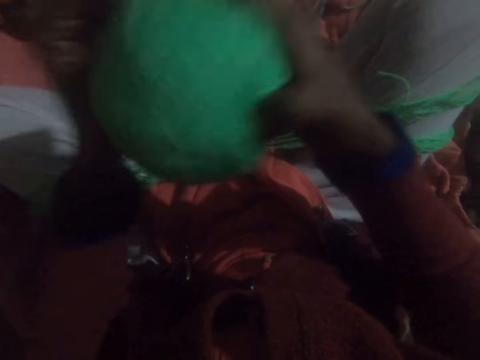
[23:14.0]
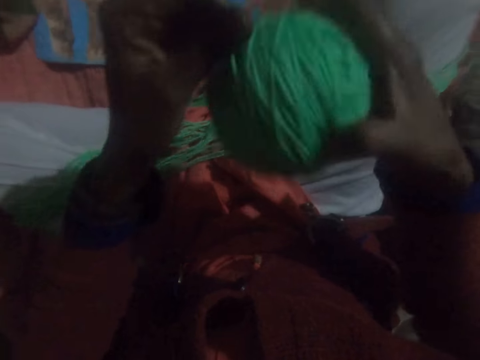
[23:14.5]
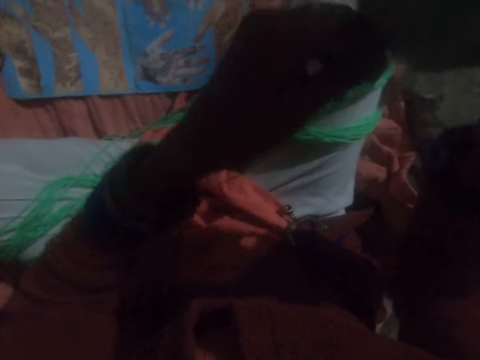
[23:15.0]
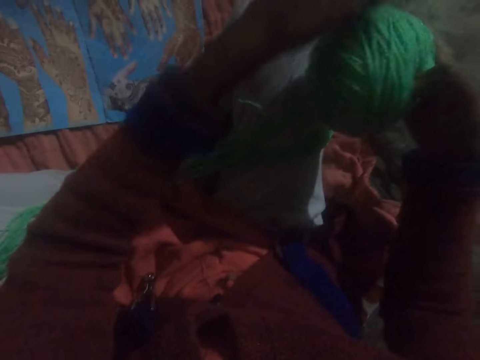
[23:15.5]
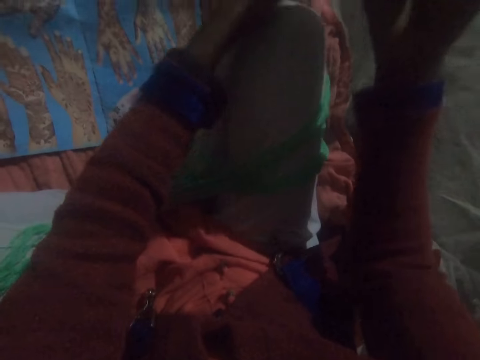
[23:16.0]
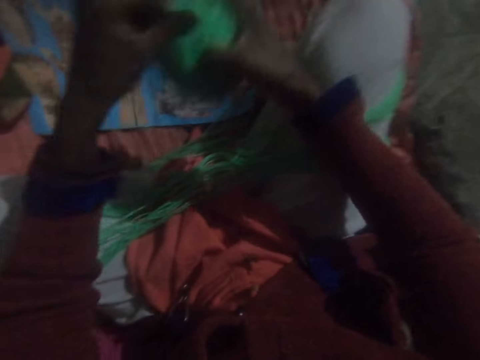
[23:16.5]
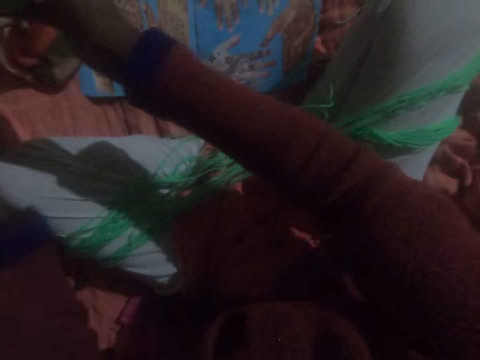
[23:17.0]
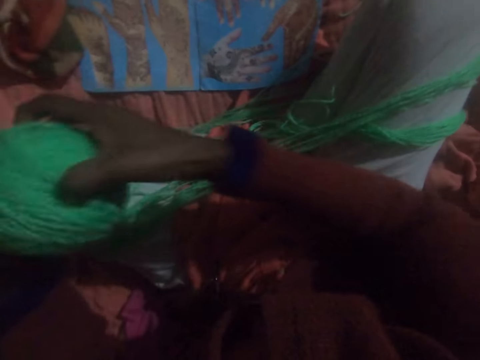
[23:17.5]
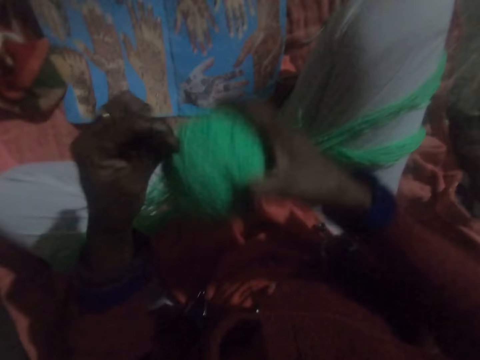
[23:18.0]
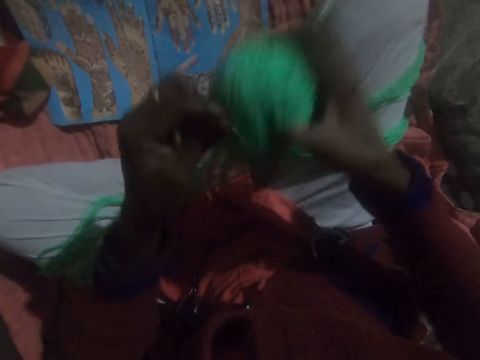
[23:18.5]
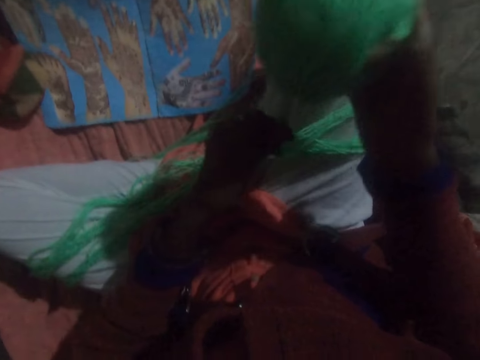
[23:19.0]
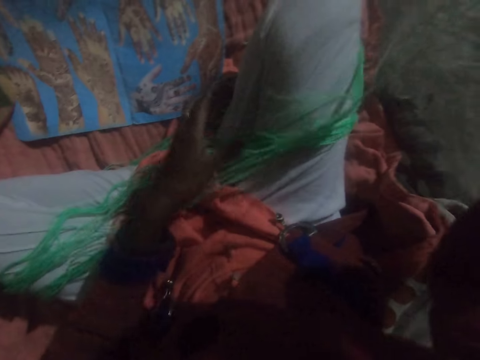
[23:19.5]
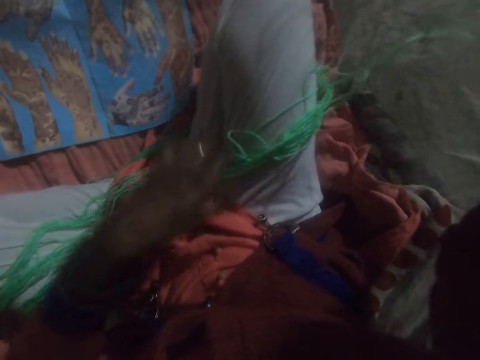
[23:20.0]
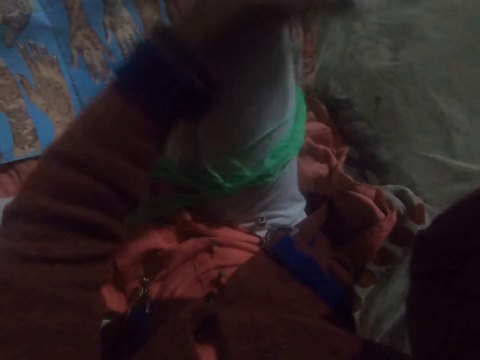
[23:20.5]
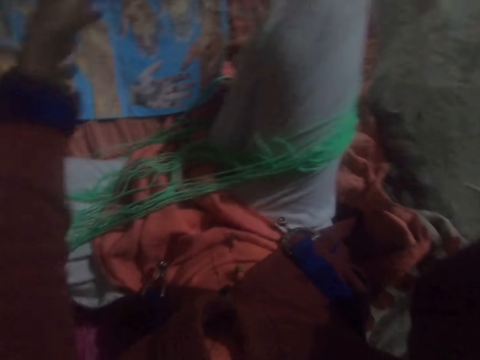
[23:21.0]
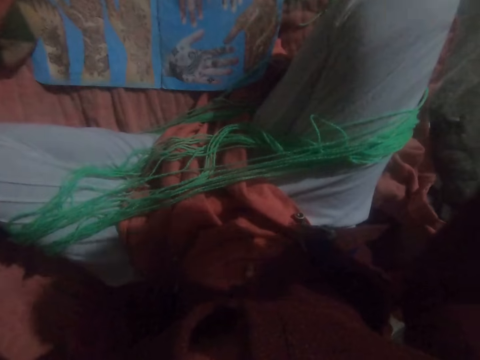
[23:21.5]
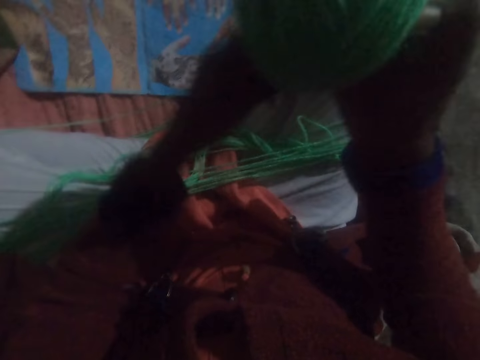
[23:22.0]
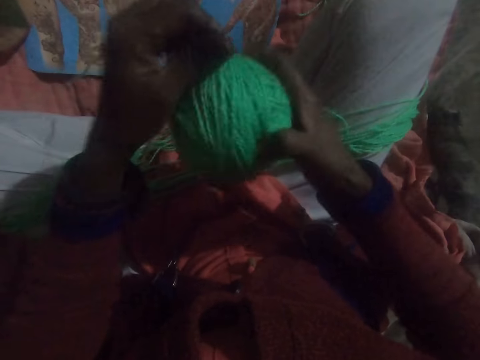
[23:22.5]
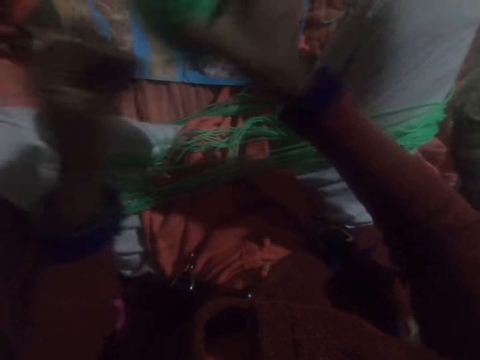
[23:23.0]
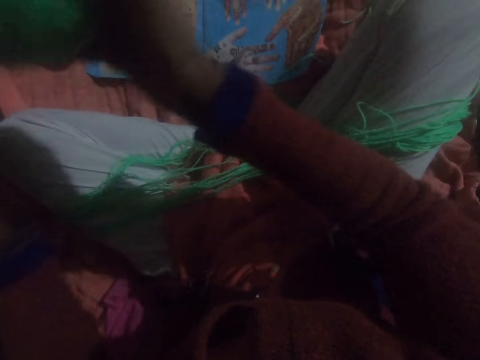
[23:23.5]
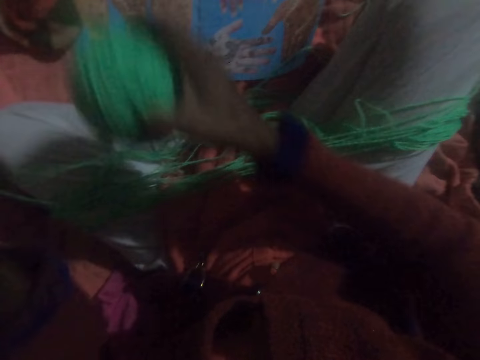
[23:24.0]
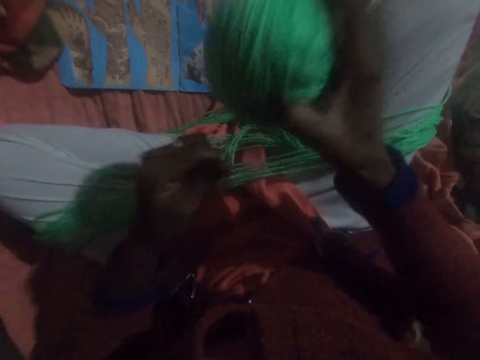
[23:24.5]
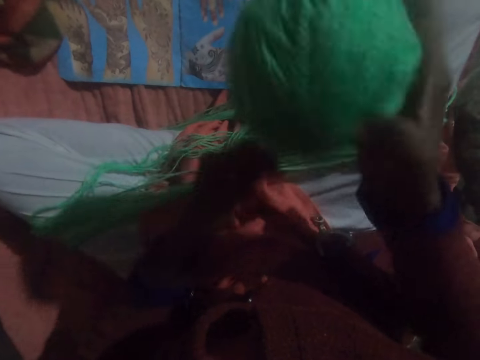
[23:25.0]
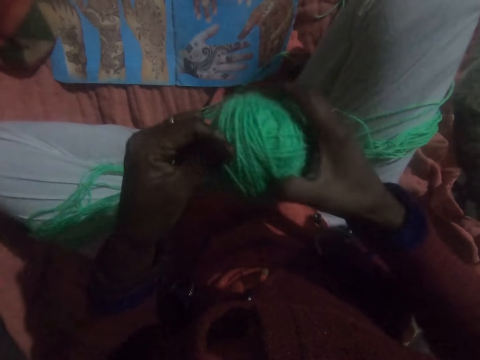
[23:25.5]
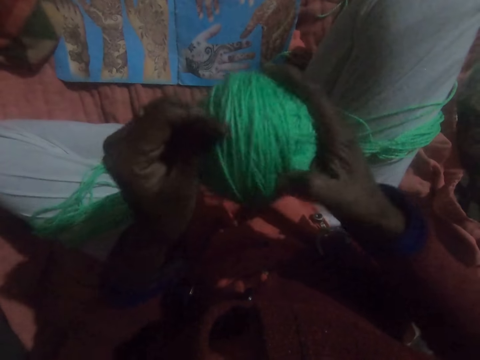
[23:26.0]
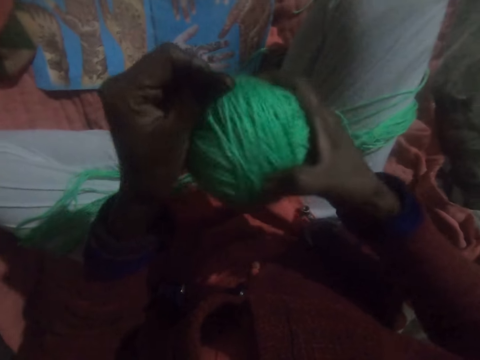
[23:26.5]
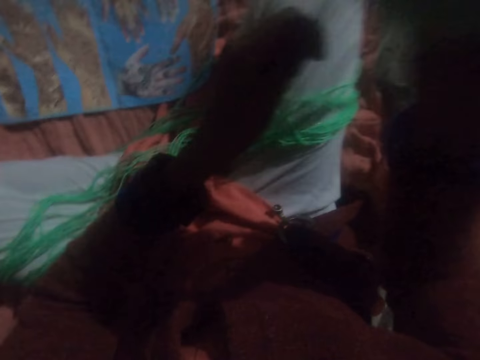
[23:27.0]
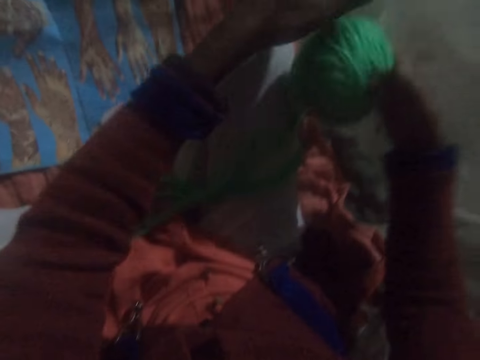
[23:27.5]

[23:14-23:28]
The camera wearer adjusts the thread. They run round the thread to a ball of yarn.

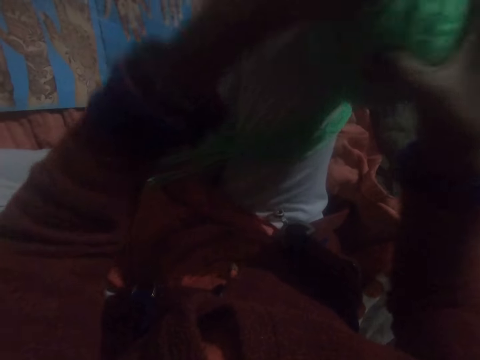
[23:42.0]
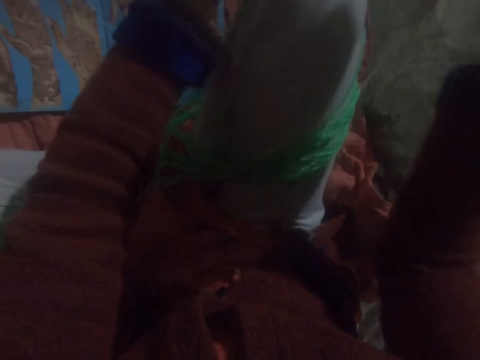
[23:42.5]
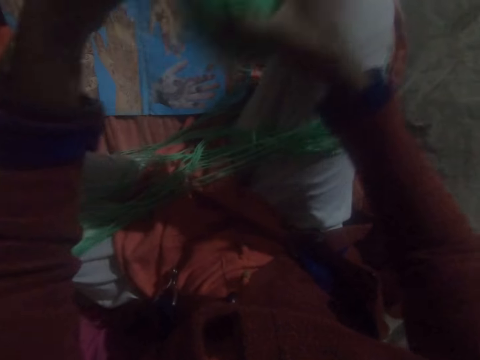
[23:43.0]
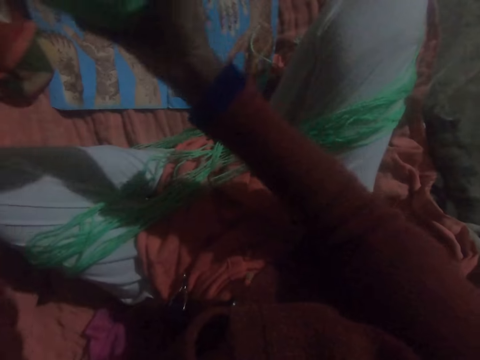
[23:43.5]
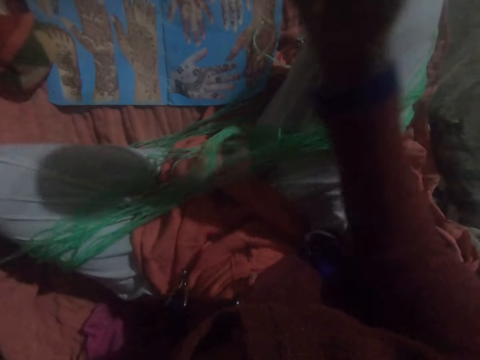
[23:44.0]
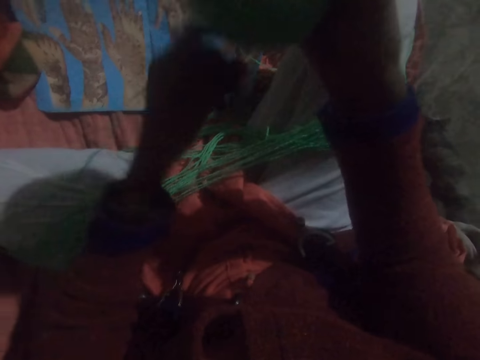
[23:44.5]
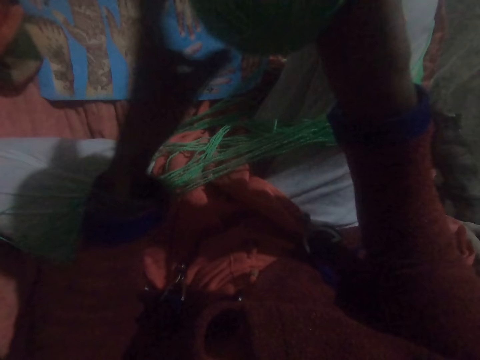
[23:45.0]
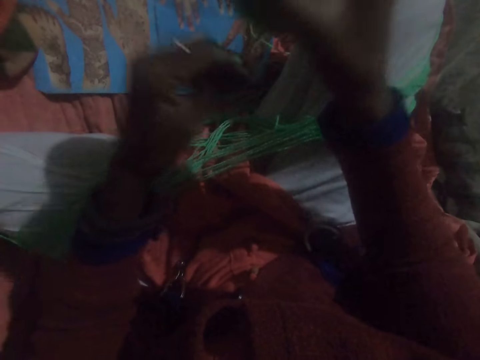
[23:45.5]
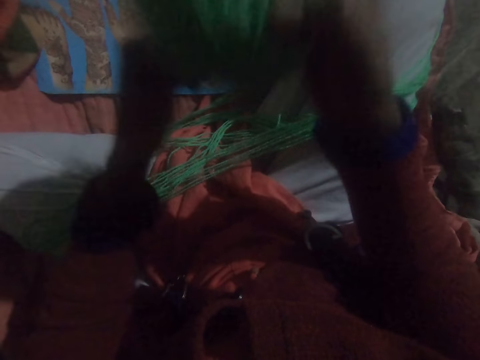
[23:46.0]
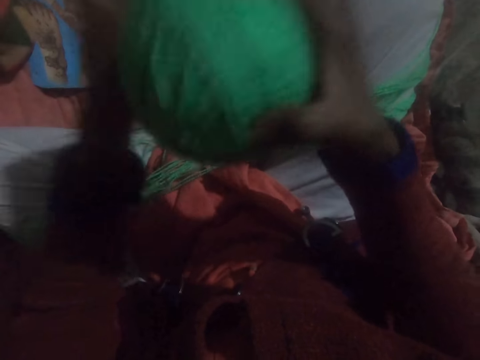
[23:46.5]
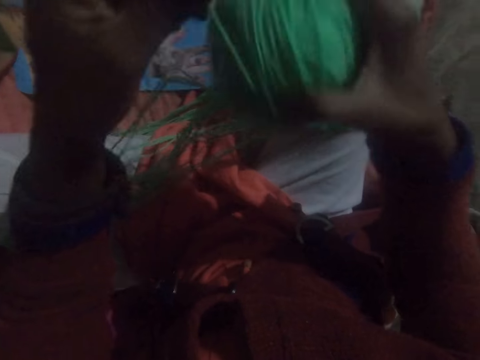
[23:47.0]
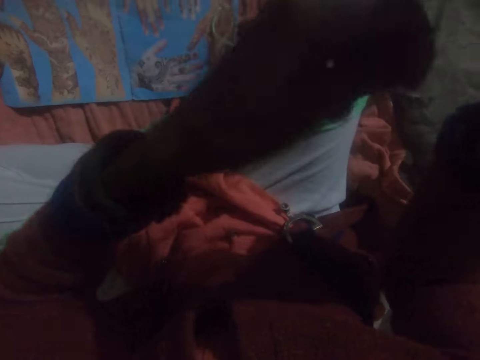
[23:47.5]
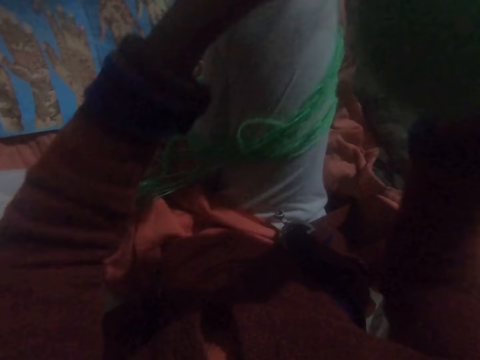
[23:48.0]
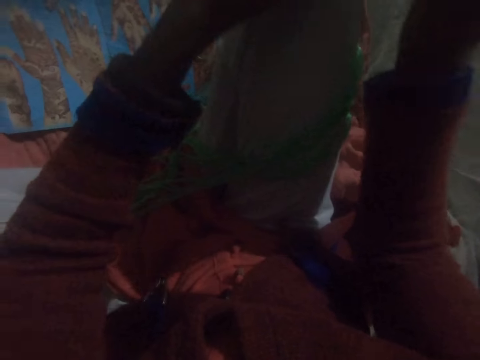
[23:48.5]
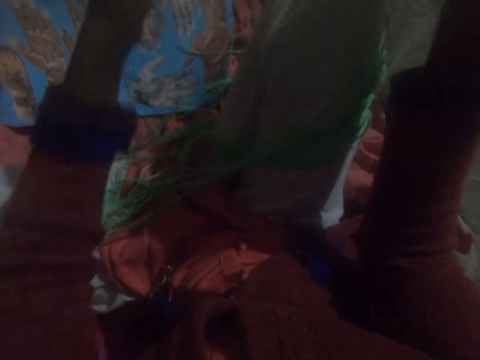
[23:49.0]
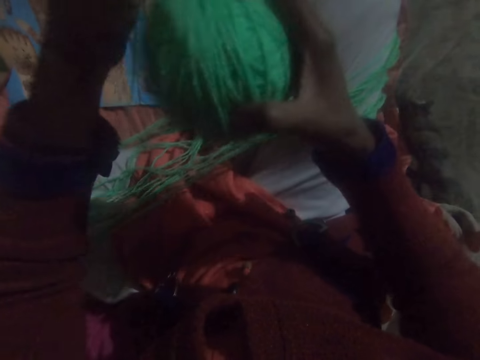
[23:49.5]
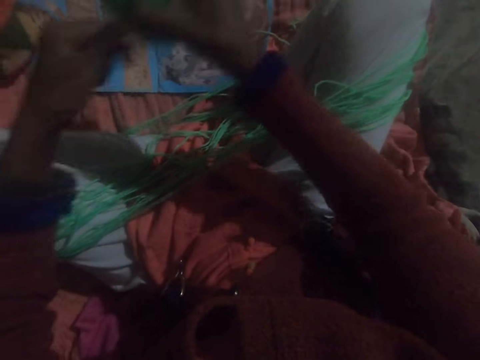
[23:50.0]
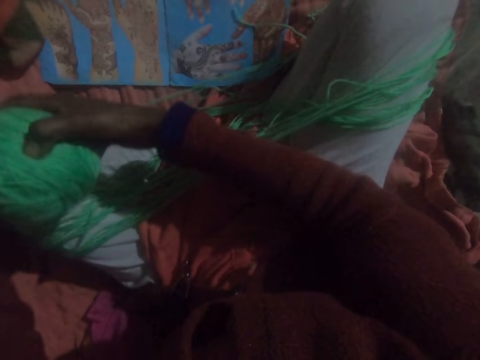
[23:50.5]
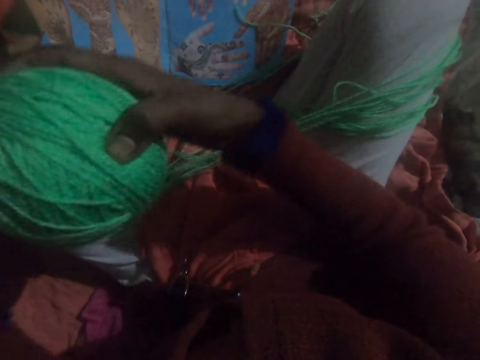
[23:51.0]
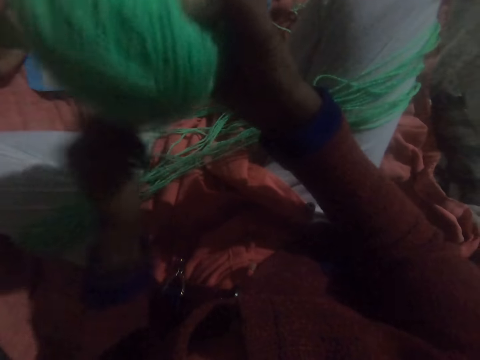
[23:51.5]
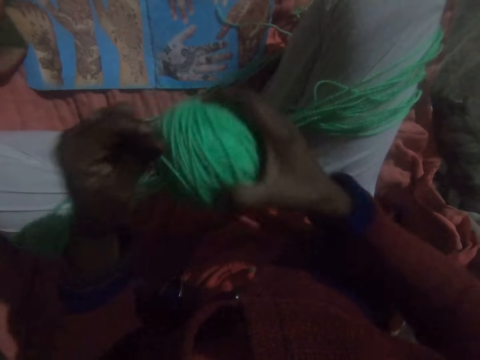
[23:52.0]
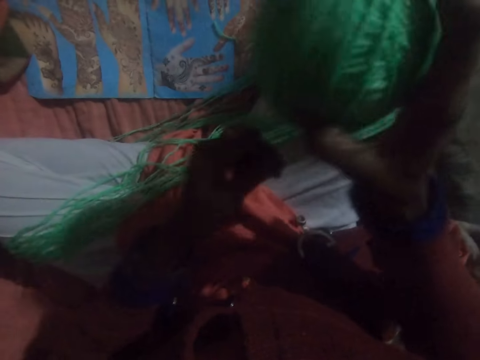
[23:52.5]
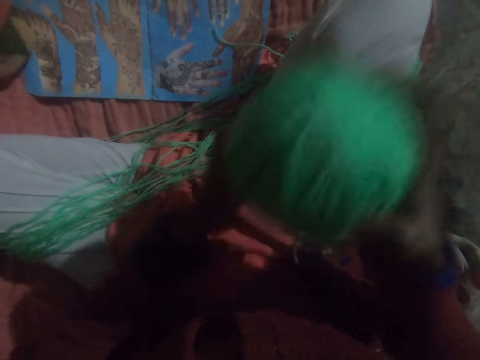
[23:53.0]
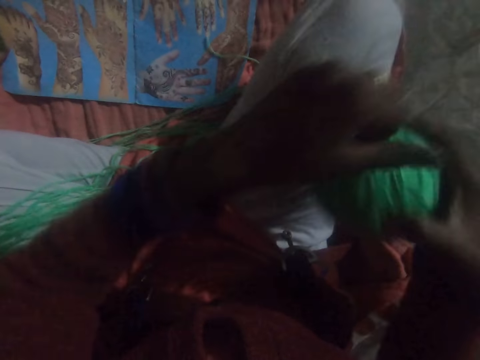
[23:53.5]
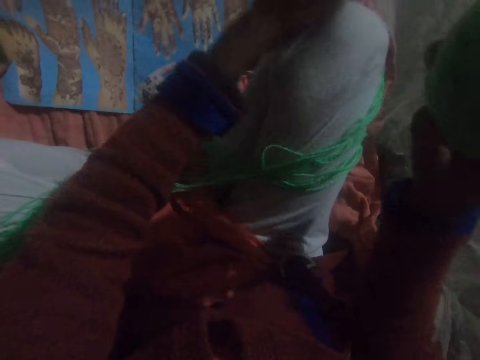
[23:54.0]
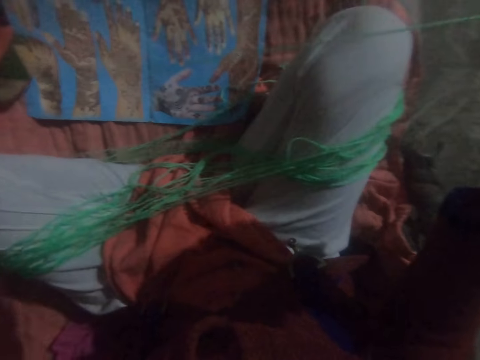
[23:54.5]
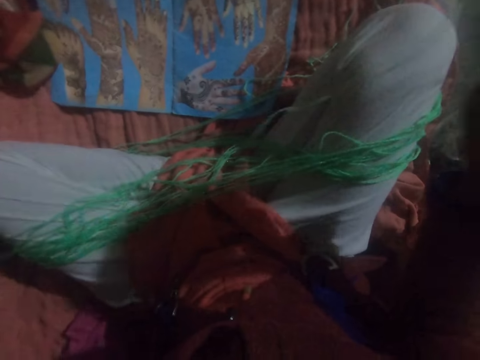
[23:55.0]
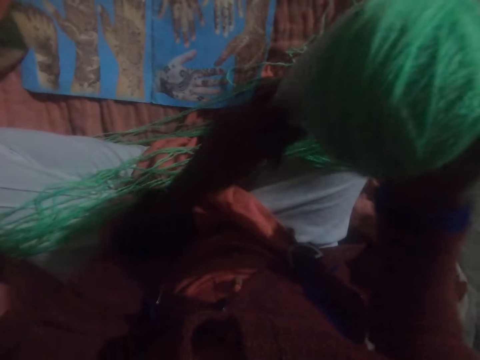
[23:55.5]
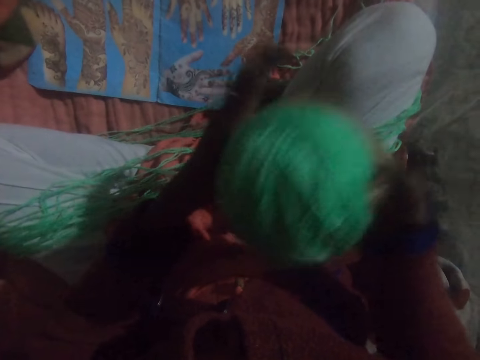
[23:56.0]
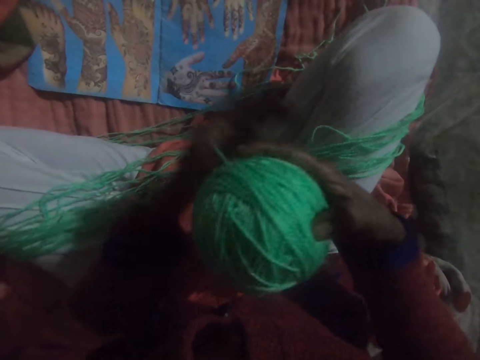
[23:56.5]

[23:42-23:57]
The camera wearer adjusts the thread. They run round the thread to a ball of yarn. They adjust the thread.
